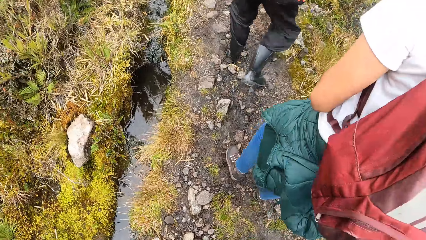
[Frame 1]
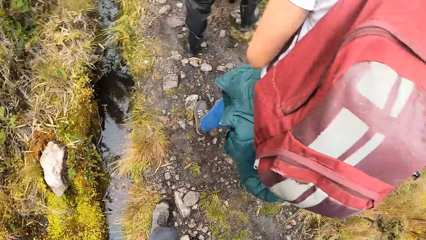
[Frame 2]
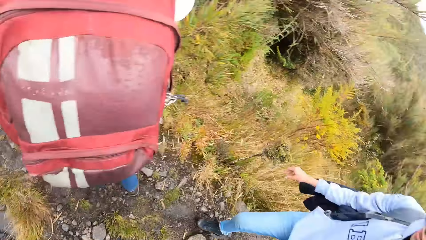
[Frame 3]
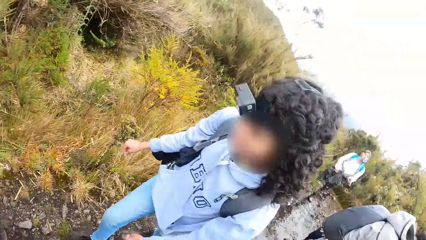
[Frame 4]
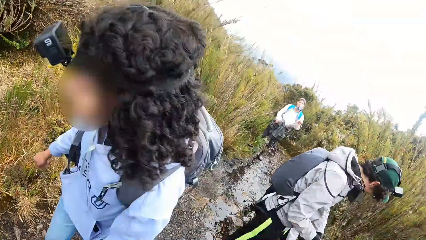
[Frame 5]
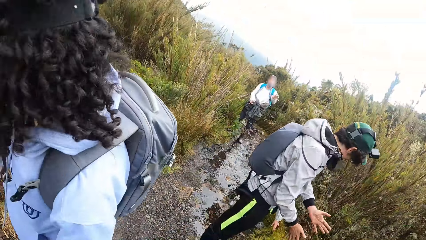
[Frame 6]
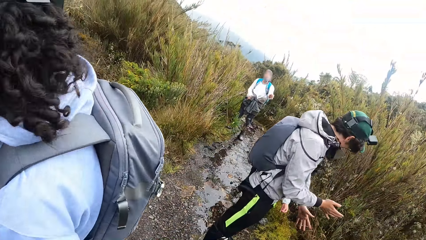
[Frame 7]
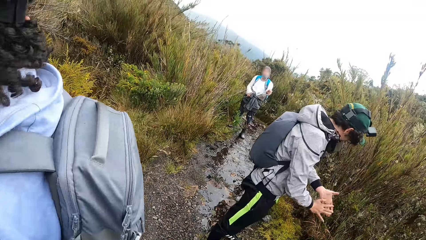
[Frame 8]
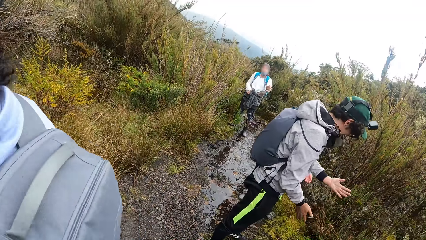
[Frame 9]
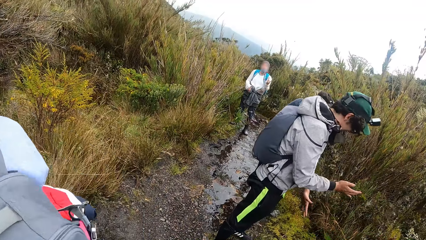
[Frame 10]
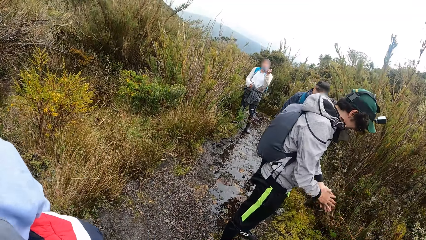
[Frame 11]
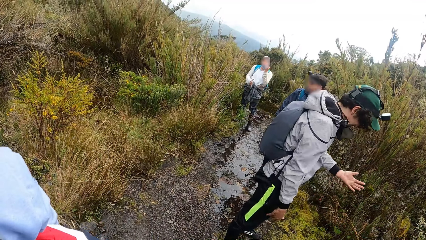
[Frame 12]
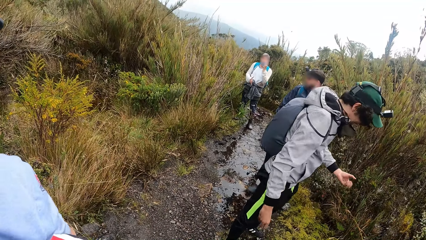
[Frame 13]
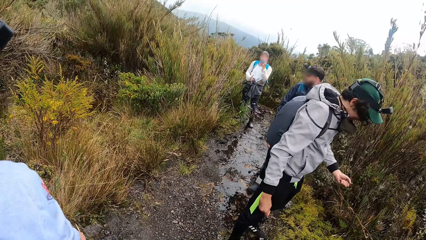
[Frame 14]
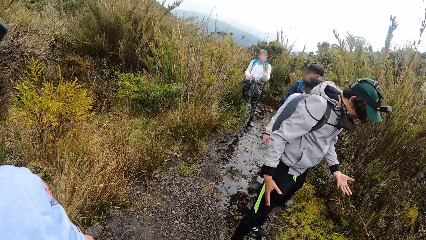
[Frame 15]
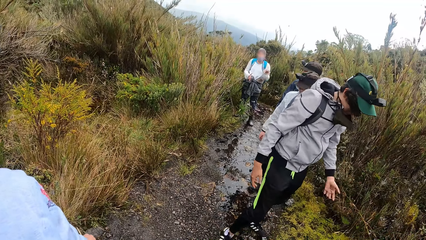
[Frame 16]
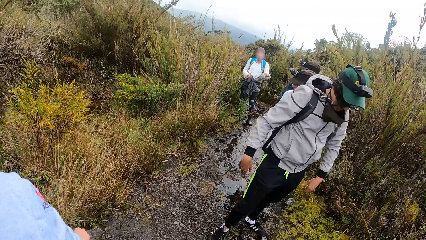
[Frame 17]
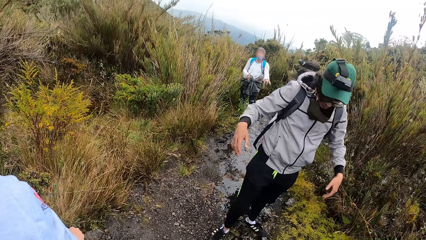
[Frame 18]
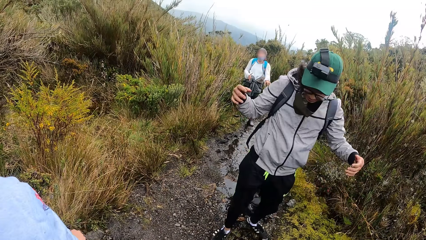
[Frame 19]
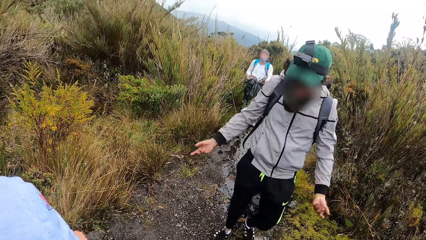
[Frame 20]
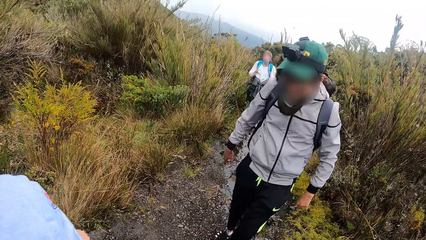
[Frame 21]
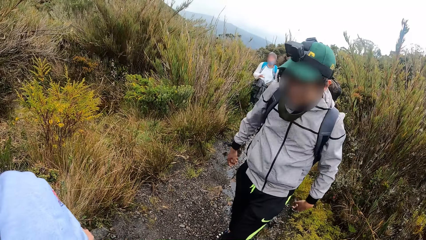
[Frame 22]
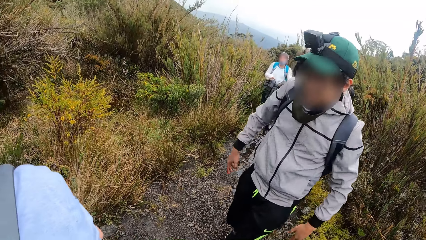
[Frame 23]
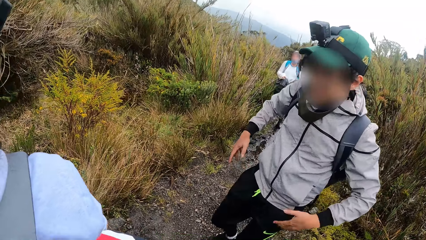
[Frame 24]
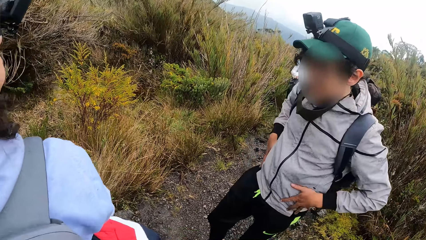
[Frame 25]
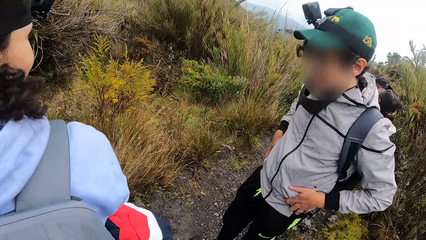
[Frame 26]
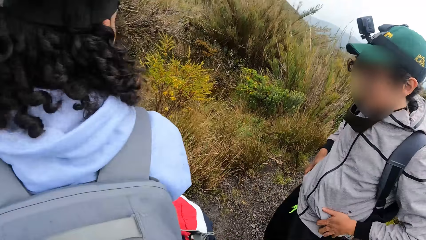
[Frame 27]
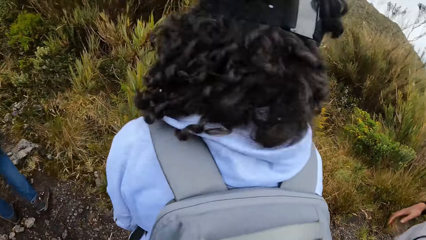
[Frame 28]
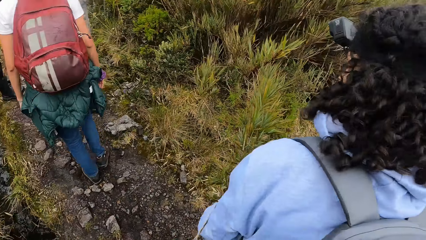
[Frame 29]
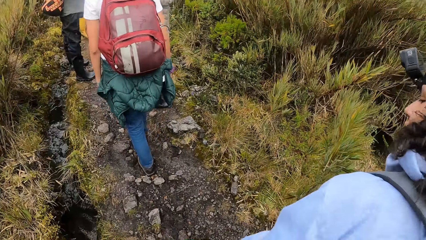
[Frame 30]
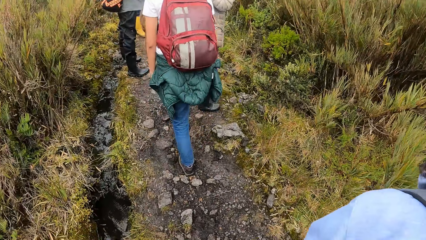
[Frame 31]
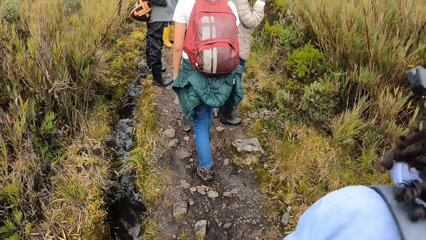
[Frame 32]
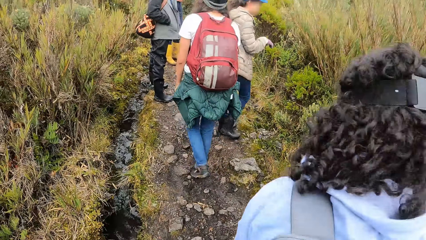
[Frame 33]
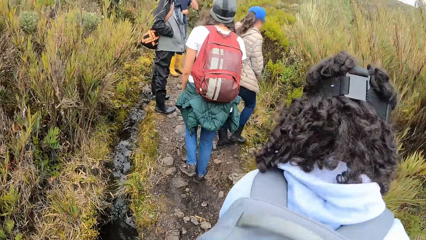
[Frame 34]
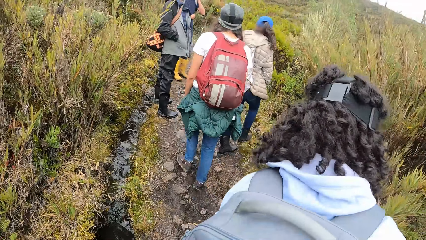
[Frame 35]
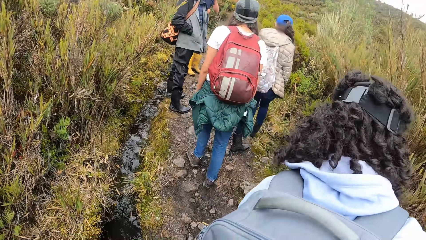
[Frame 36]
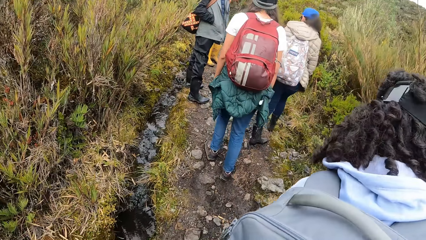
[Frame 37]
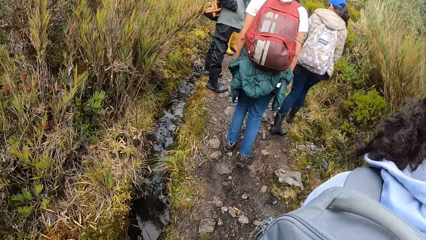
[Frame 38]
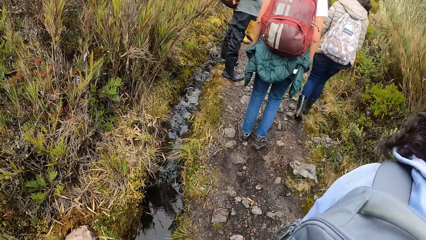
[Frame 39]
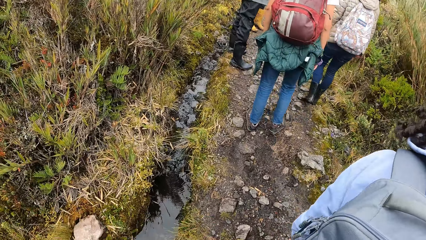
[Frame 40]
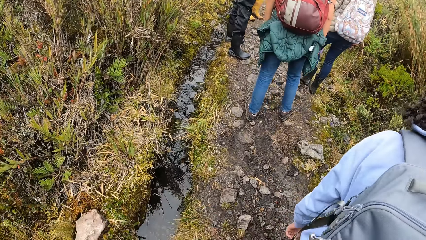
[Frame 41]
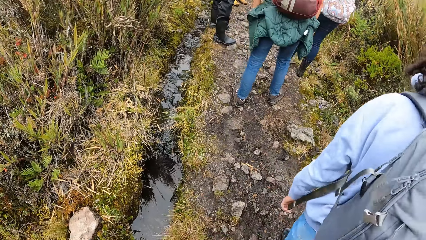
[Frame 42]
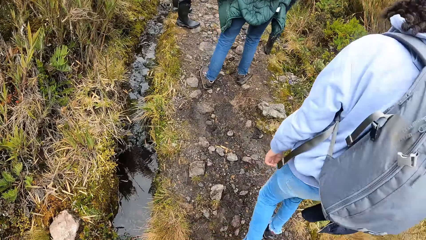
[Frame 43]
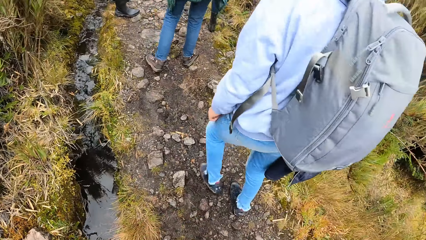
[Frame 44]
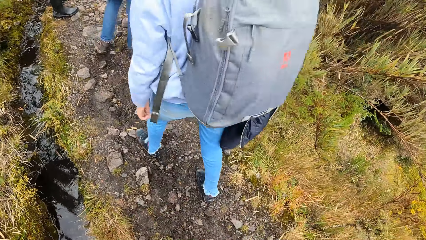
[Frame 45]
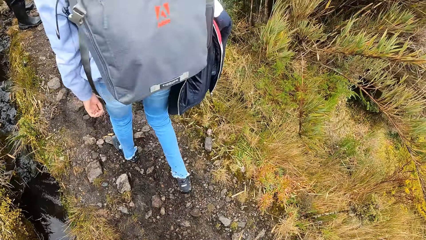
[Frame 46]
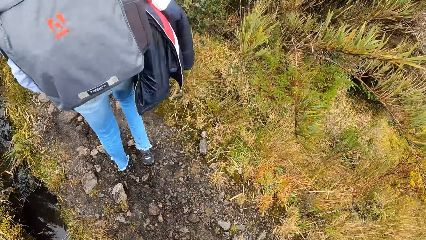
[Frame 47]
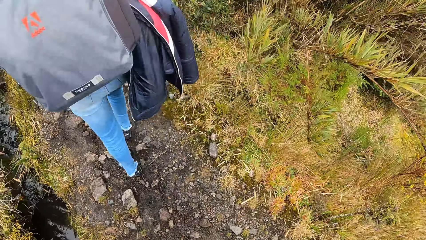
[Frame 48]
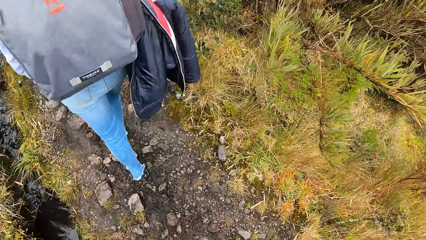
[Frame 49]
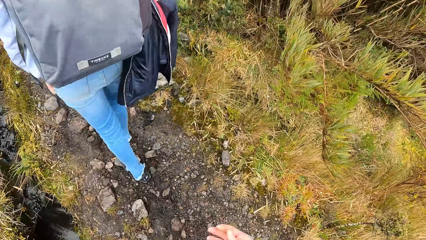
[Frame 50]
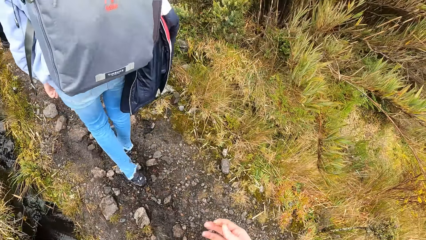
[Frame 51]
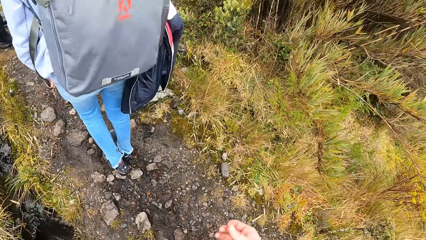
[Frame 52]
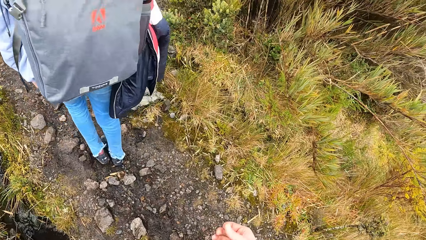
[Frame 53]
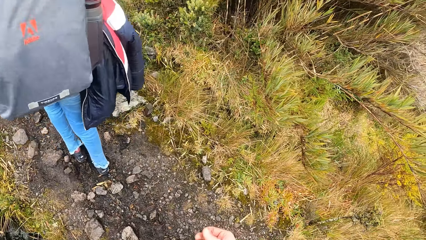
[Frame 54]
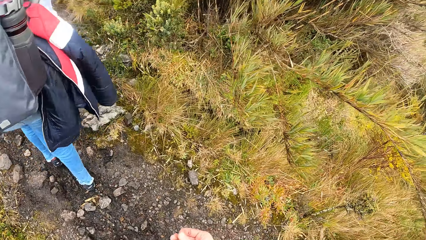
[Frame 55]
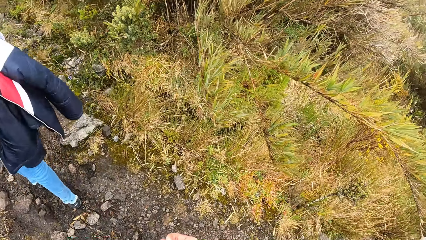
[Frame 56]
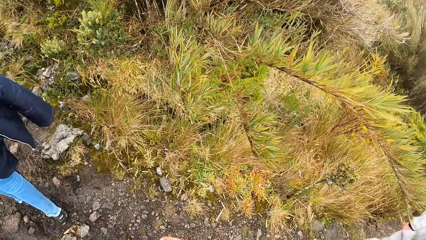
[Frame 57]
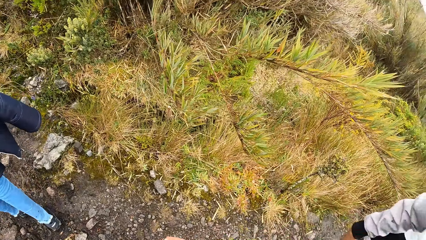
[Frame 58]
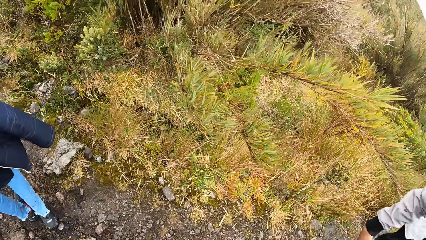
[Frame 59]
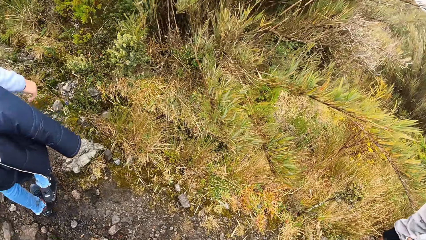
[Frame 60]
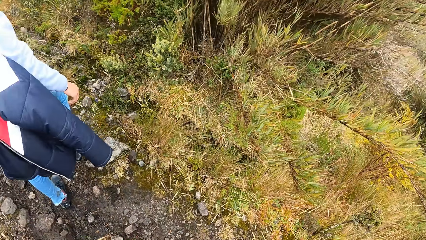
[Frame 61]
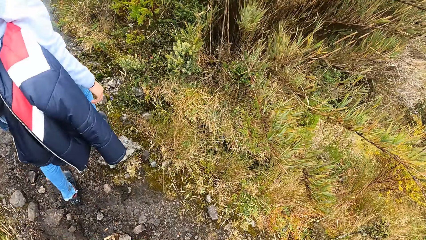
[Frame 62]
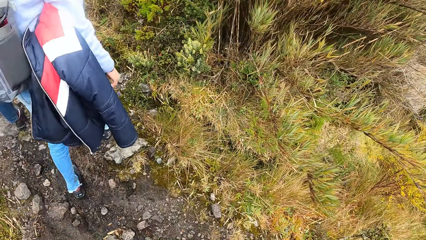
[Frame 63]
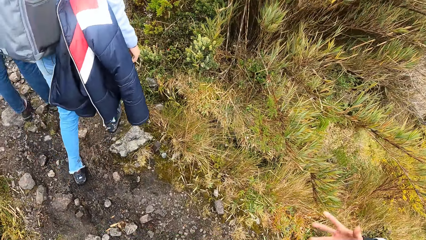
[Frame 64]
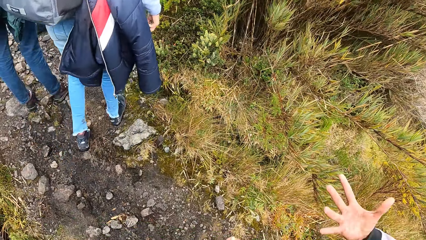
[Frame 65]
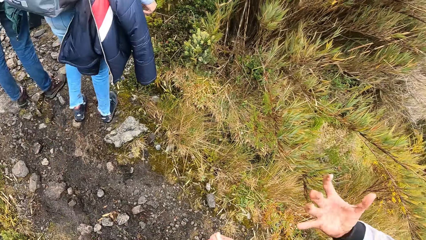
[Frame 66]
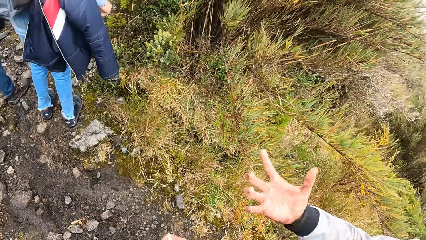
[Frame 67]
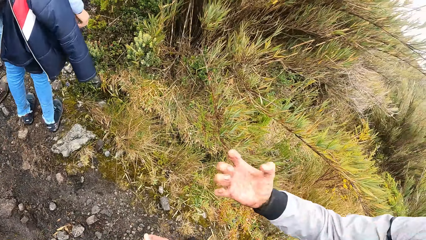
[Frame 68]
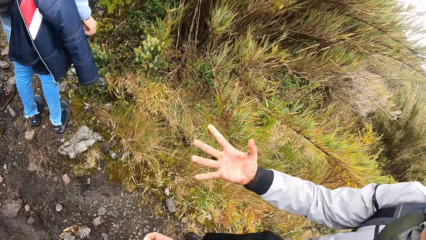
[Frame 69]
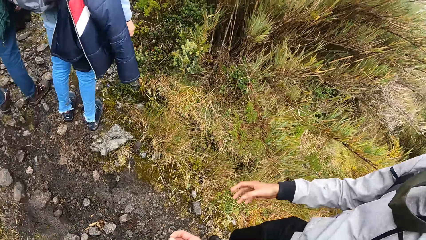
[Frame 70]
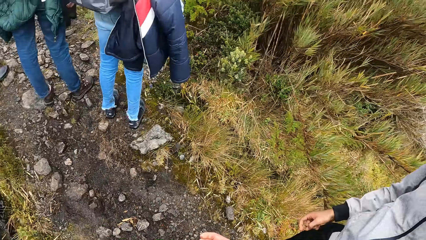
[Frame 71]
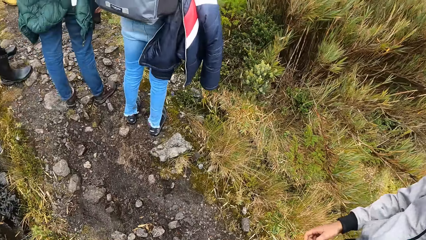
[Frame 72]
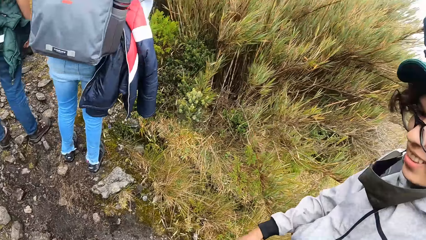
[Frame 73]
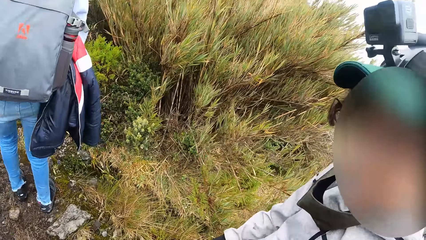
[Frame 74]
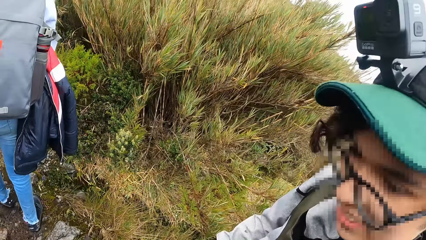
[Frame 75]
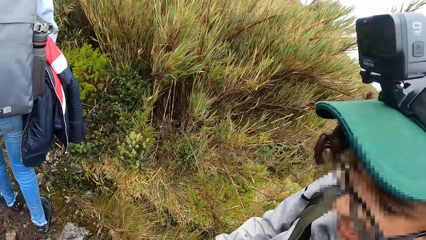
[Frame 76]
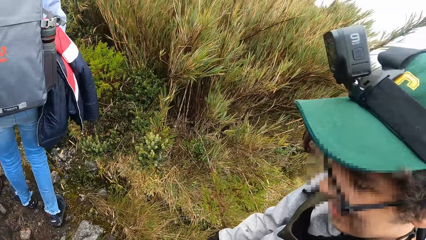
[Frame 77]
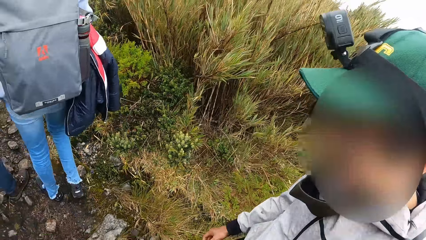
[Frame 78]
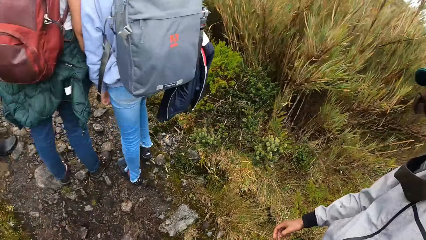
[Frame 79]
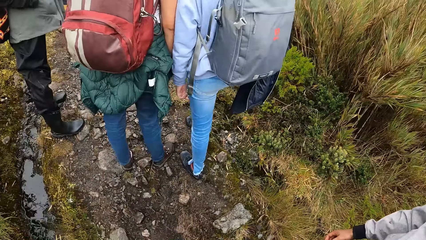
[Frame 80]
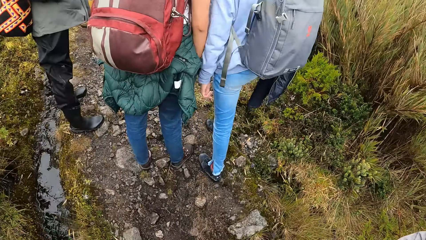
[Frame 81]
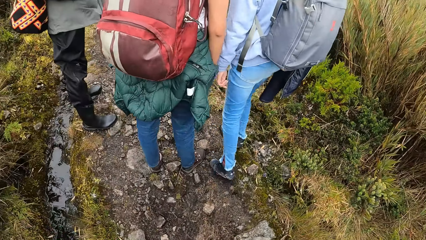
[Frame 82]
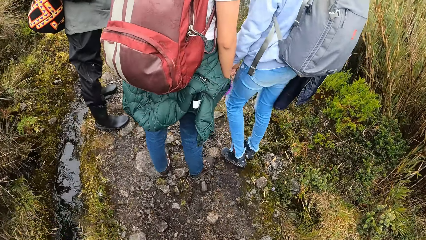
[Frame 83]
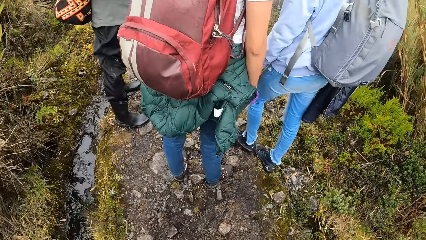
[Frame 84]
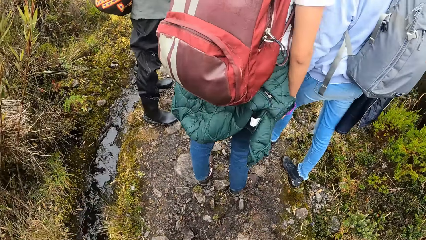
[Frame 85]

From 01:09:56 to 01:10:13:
A woman walks past the camera wearer. The camera wearer looks at the colleagues. Another woman walks past the camera wearer. The camera wearer turns towards a man, the other woman and another man. The first man dusts both hands and touches his jacket with both hands. The camera wearer turns towards a group of people. He looks at the colleagues. He looks at the ground. He looks at his hands. He looks at the plants. The first man moves his fingers and raises his right hand. The camera wearer looks at the first man.
